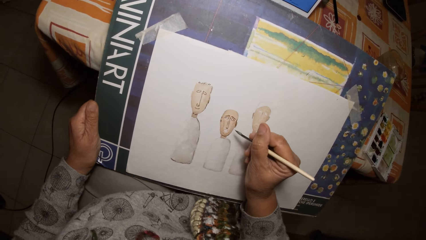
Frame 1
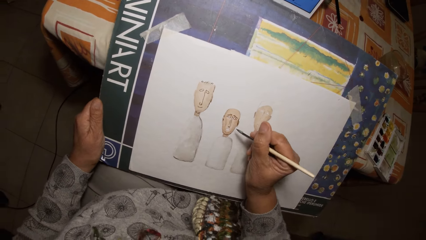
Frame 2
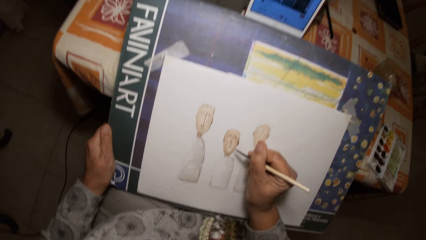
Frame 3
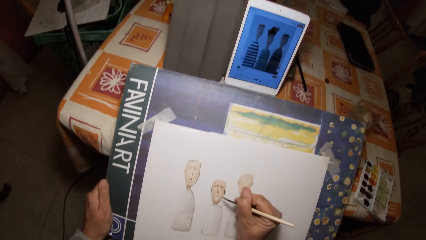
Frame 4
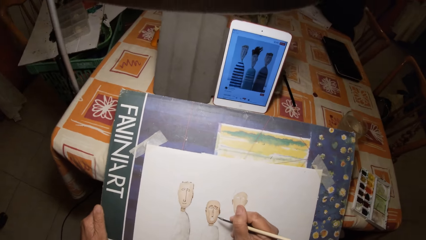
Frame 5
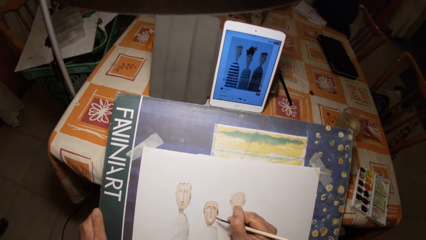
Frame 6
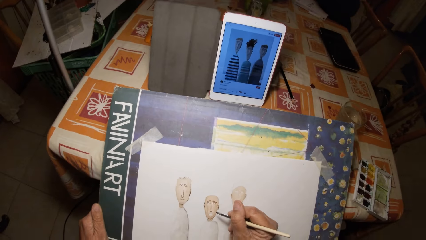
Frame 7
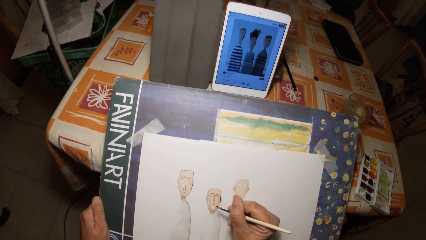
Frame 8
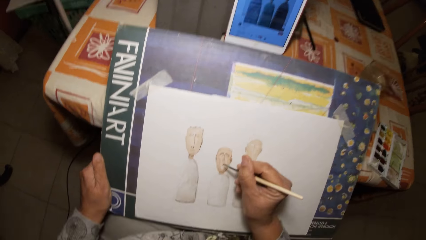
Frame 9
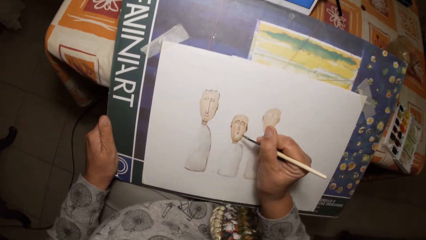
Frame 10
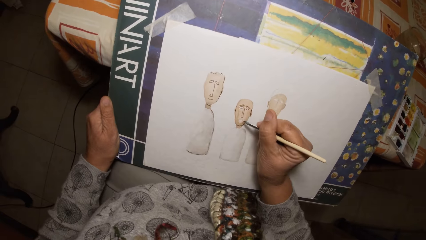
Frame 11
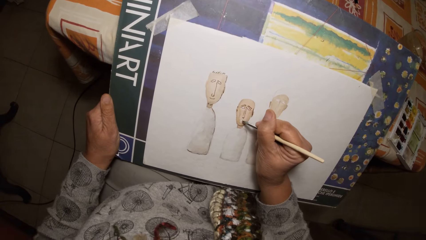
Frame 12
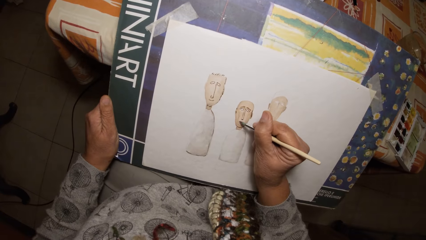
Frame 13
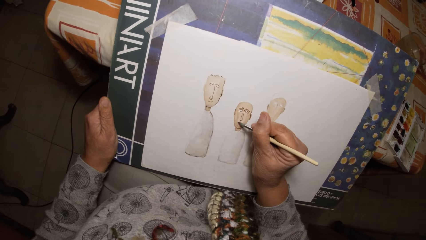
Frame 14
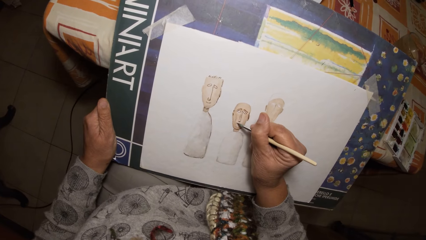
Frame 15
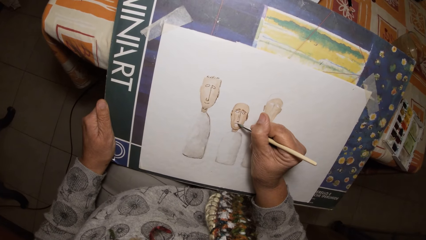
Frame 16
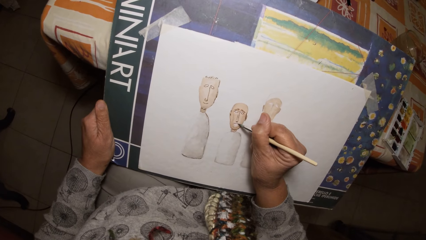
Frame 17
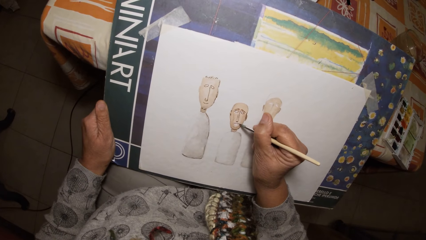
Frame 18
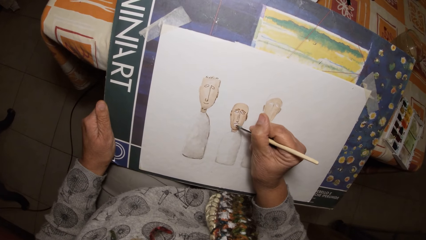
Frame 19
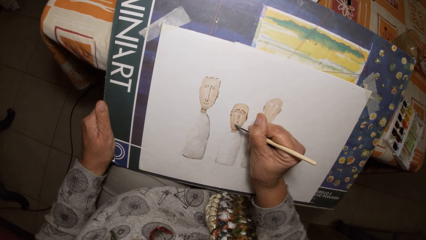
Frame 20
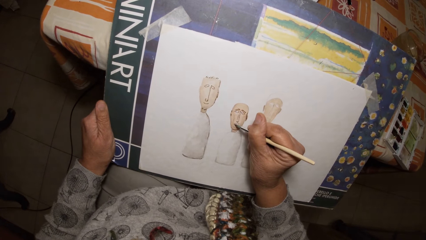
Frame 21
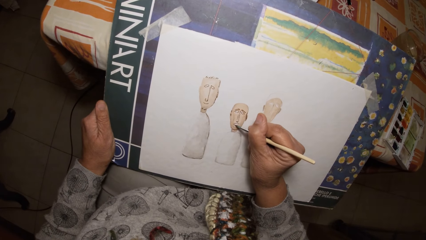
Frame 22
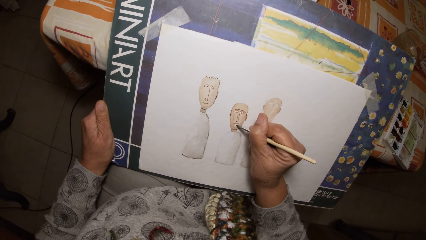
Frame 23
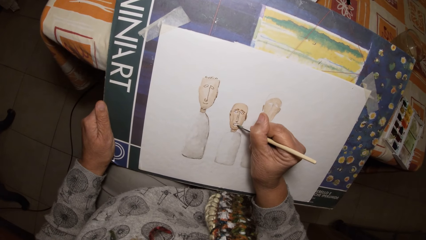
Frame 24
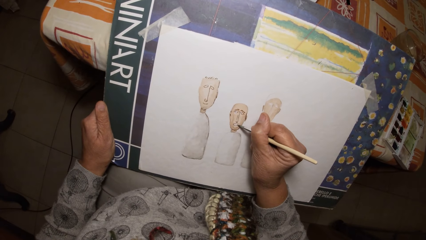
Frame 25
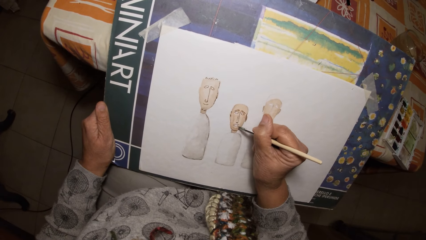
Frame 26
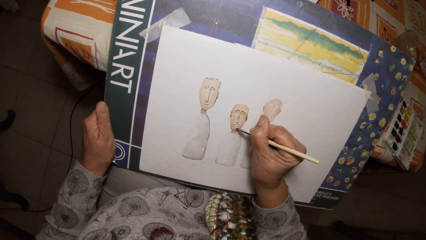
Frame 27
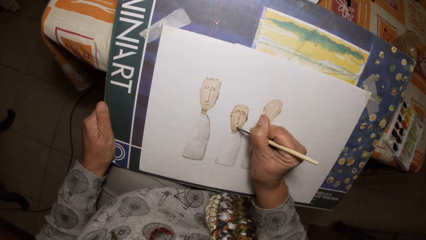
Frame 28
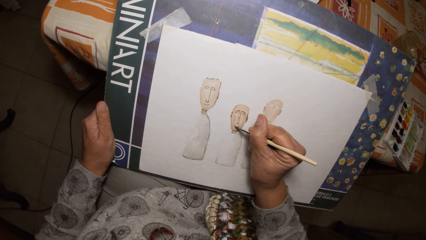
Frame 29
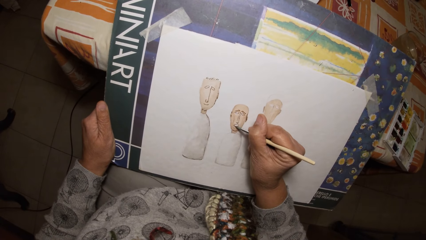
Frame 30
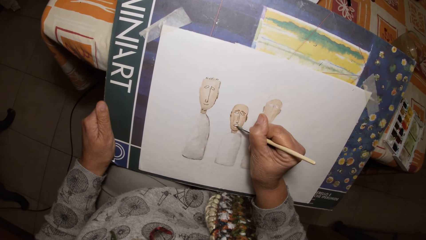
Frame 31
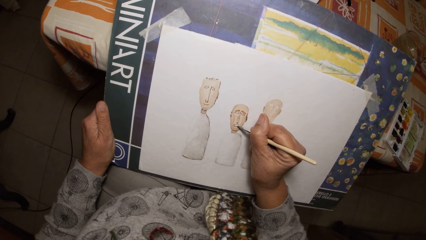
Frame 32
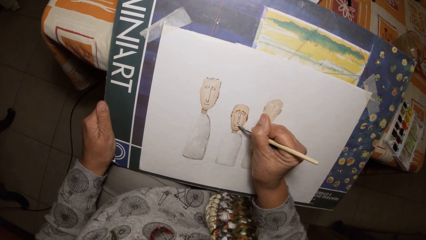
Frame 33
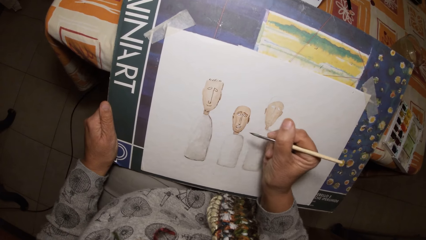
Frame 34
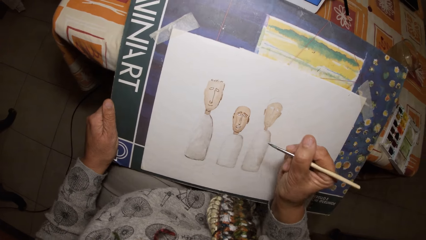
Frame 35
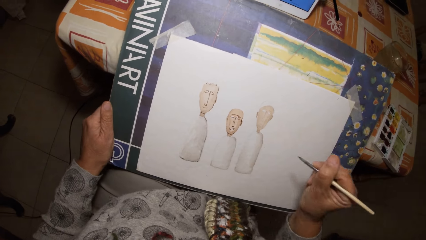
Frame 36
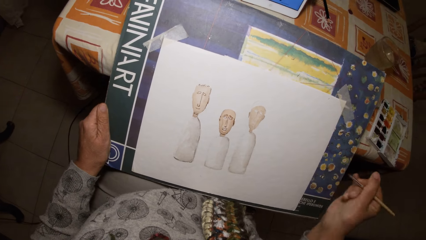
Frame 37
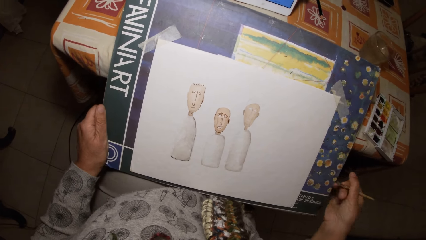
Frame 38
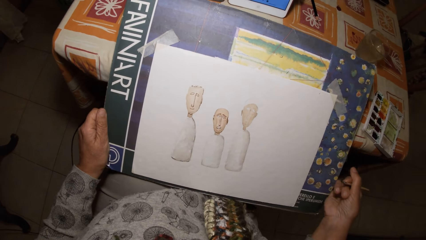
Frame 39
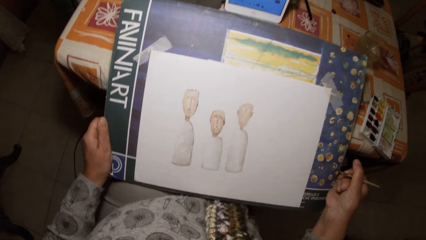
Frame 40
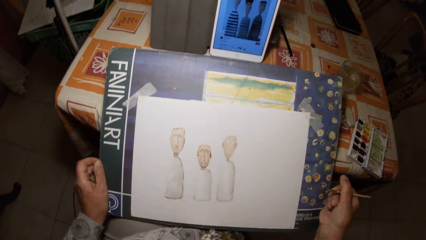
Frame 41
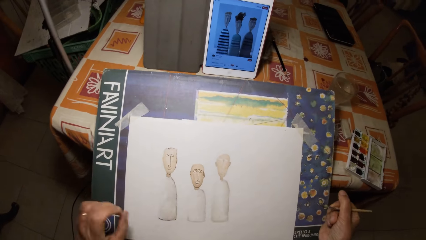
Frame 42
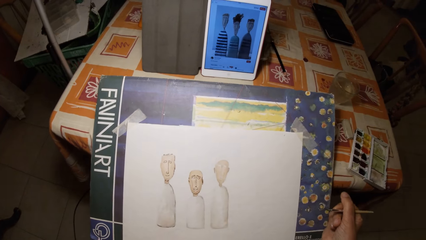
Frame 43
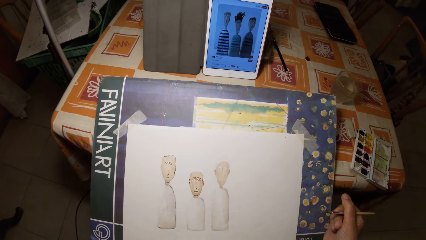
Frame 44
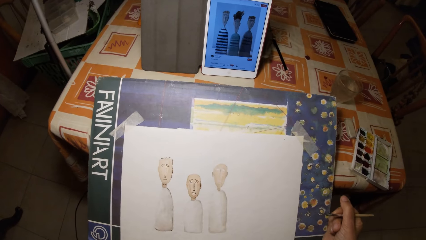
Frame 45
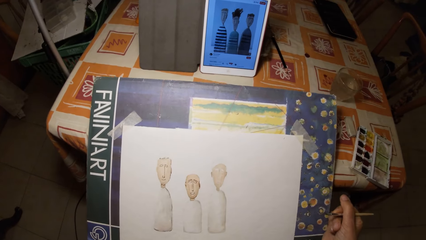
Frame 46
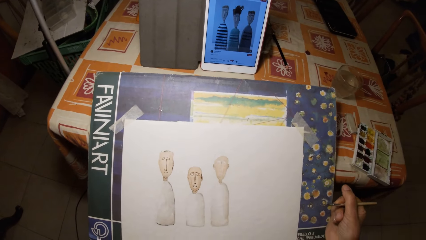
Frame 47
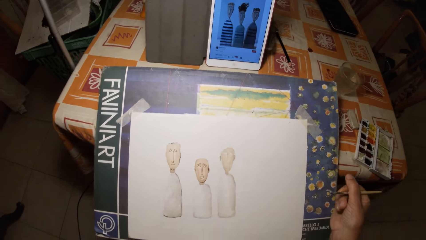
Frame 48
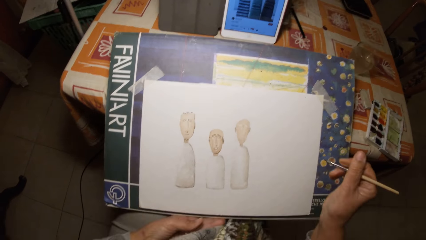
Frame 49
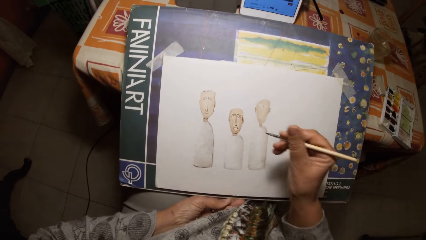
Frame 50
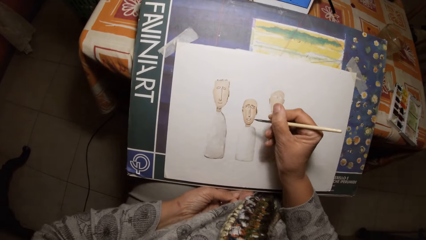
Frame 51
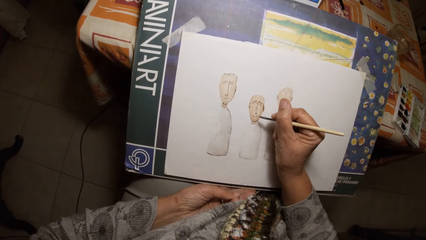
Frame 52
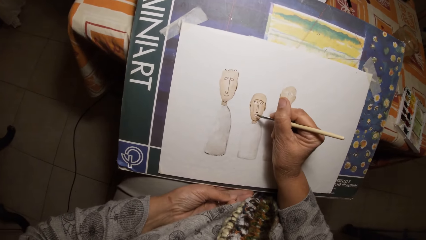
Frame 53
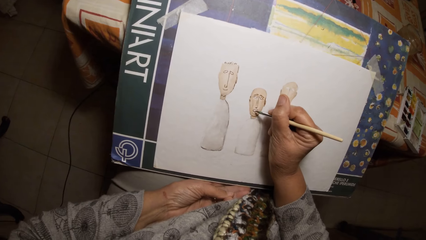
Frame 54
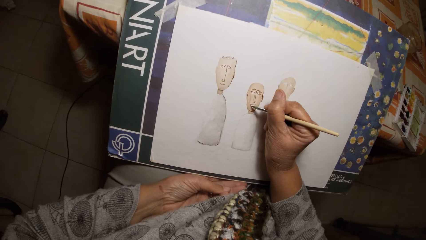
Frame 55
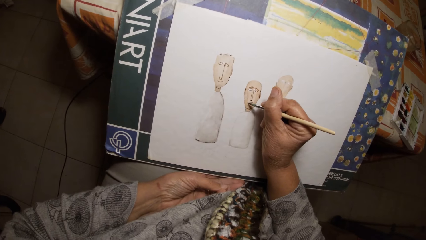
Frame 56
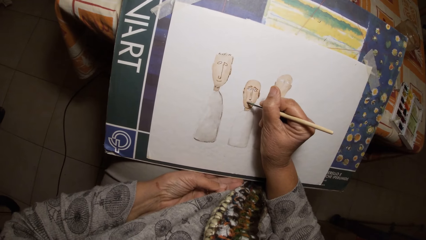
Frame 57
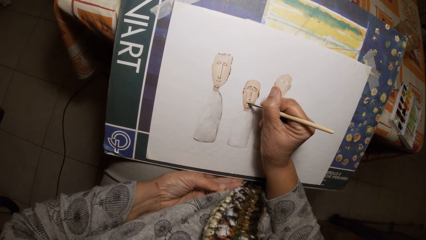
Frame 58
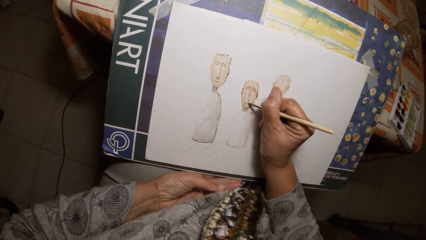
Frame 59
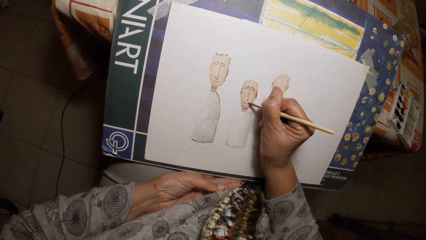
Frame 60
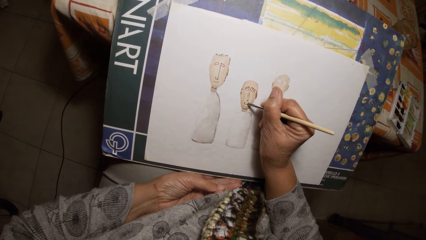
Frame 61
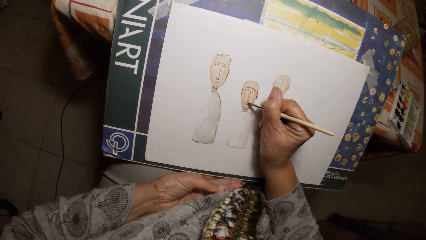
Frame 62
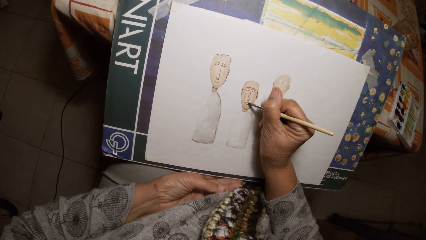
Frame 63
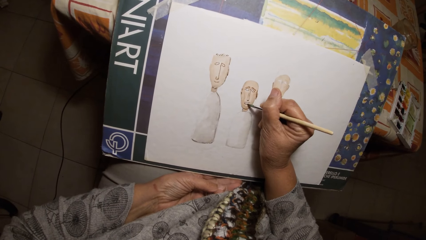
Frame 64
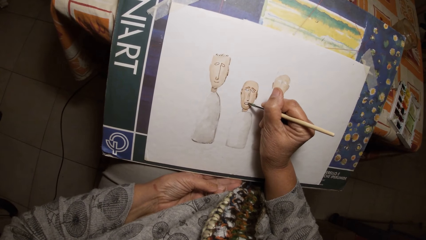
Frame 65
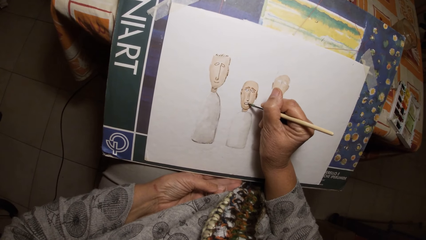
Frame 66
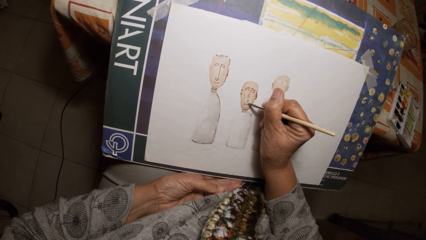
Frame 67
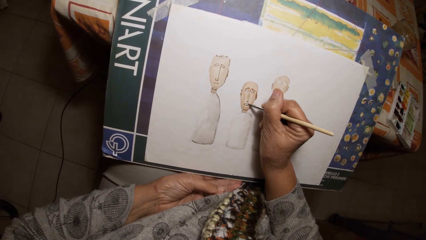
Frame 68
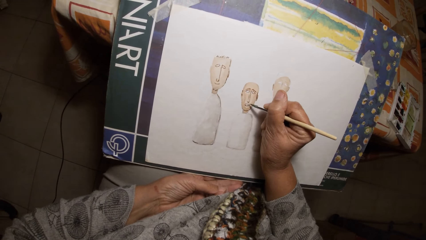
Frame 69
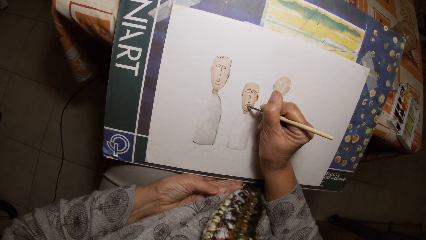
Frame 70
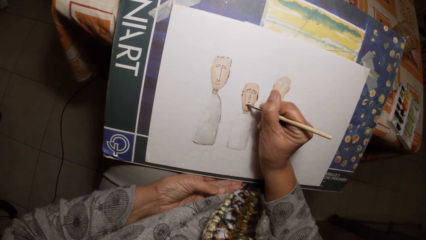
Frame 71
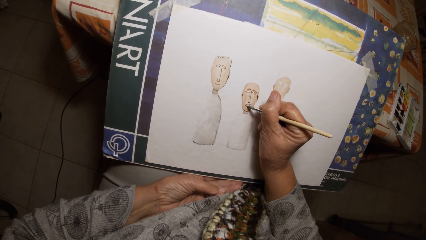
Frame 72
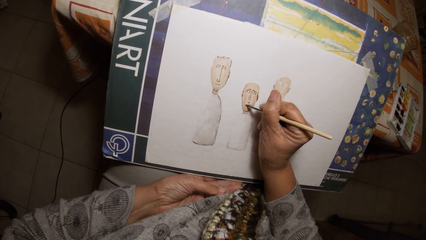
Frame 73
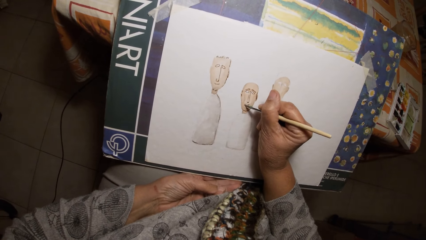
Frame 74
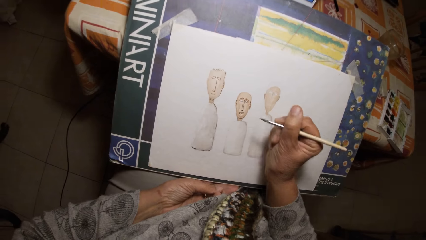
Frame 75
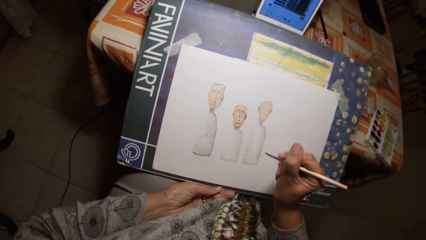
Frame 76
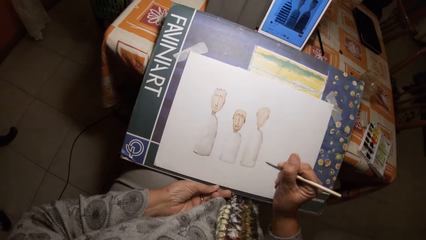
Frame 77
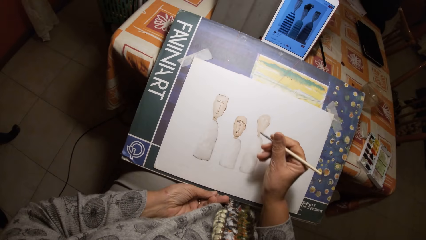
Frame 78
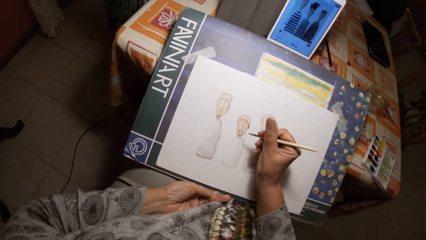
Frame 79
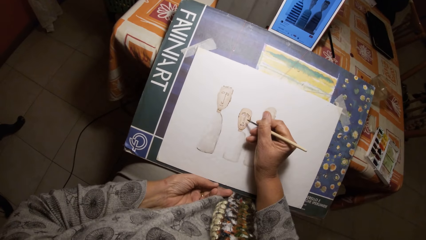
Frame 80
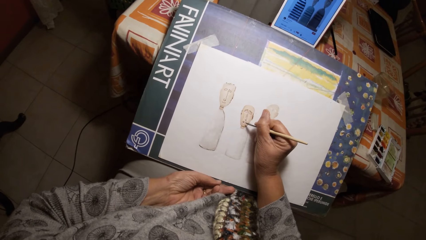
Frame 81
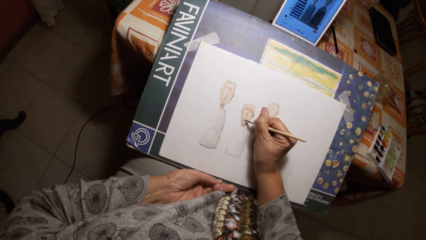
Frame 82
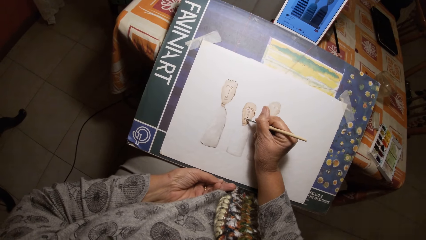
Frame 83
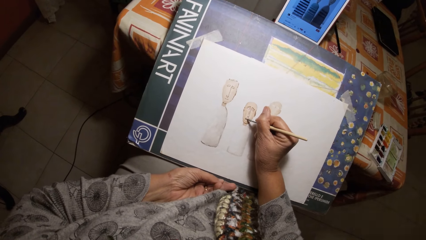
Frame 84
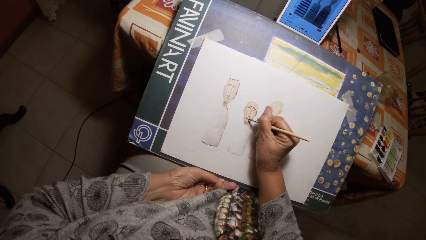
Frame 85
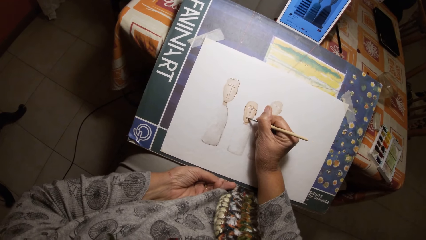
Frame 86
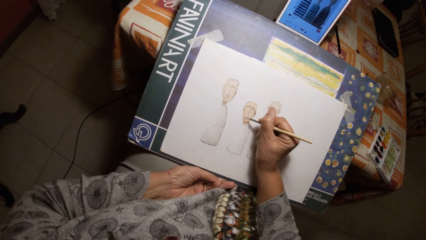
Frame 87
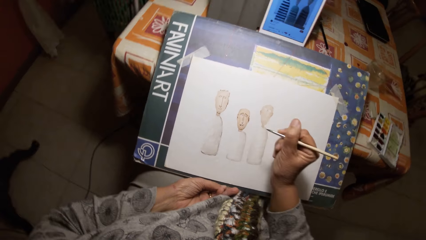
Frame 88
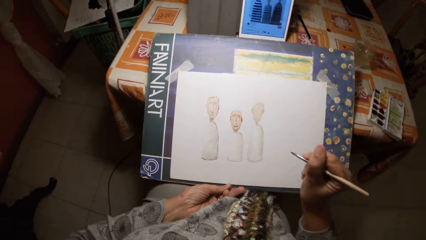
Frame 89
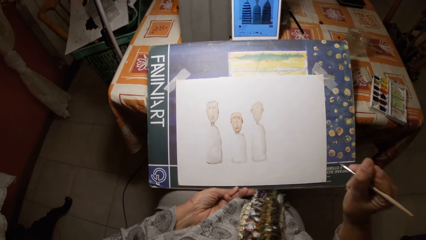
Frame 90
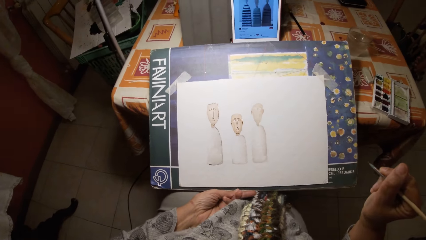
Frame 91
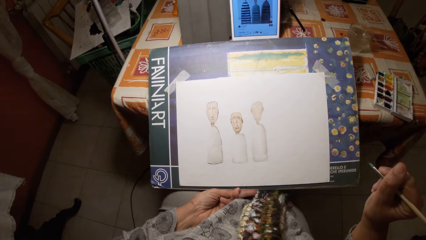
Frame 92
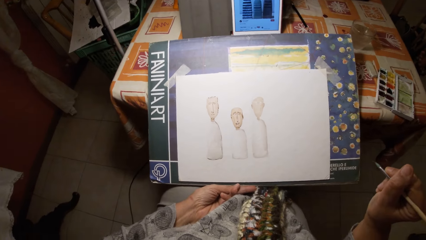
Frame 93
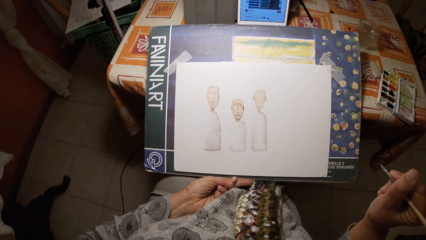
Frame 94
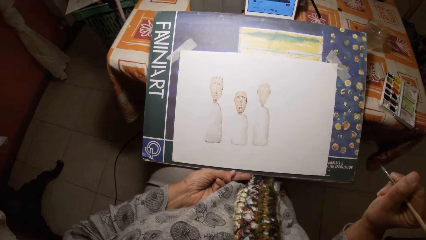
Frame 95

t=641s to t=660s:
The camera wearer holds the book. He looks at the tablet. He draws on the paper with the paint brush in his right hand. He adjusts the drawing board with his hands. He holds the book. He draws on the paper with the paint brush in his right hand.
